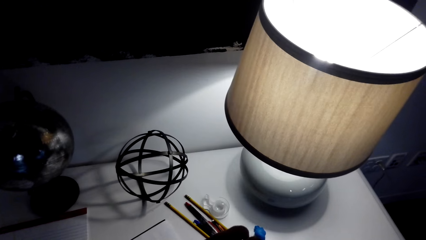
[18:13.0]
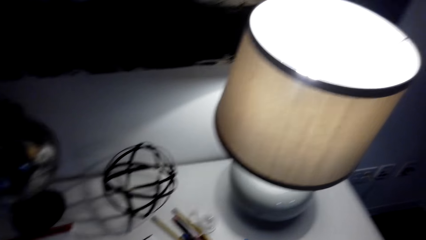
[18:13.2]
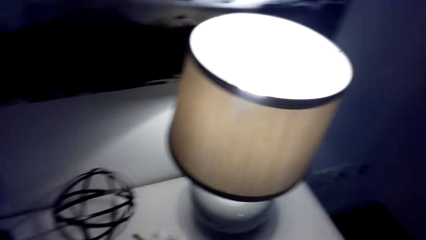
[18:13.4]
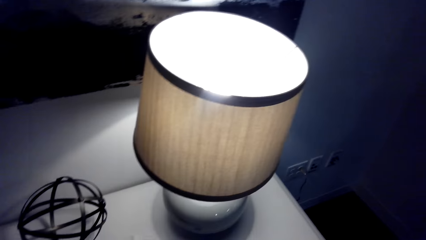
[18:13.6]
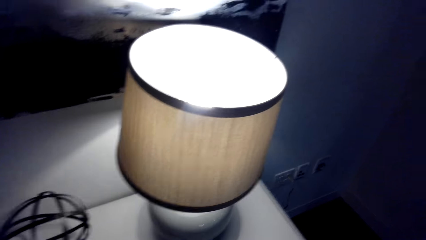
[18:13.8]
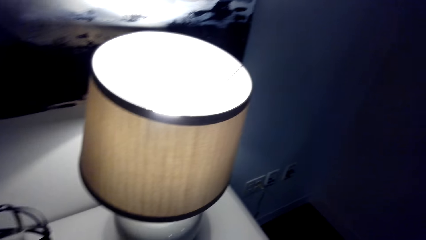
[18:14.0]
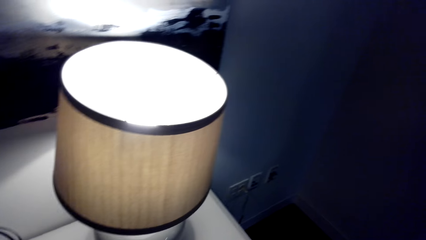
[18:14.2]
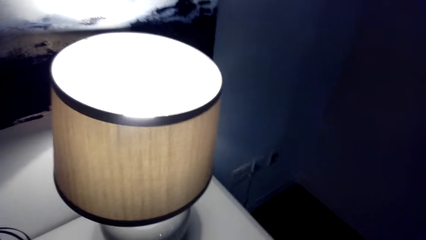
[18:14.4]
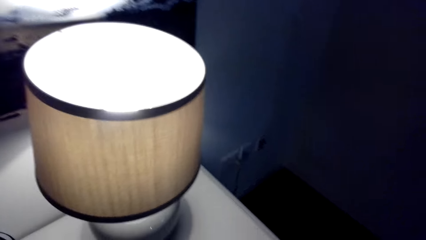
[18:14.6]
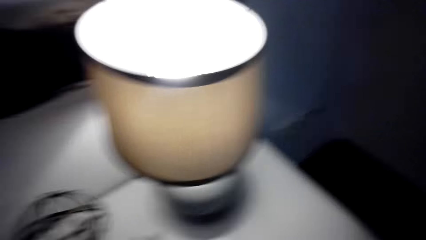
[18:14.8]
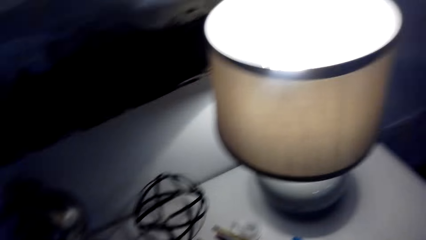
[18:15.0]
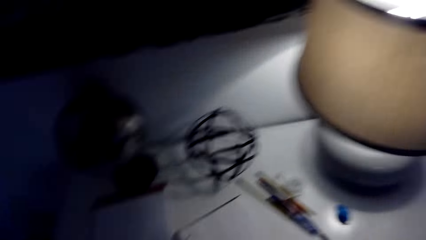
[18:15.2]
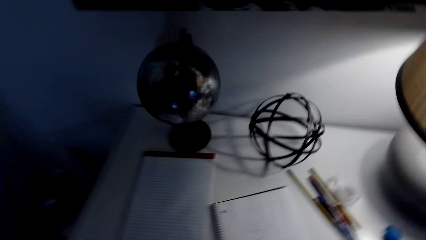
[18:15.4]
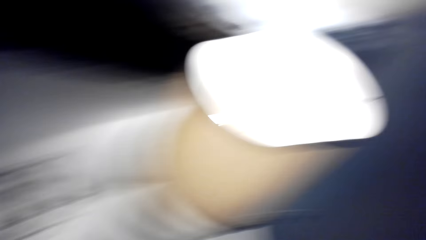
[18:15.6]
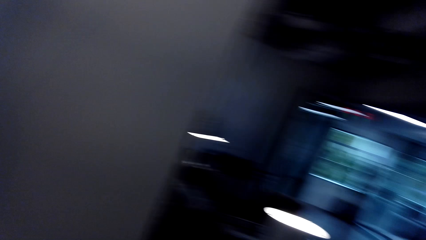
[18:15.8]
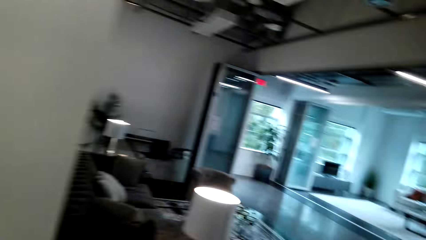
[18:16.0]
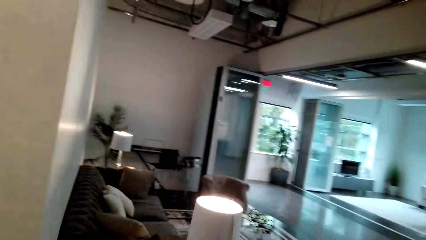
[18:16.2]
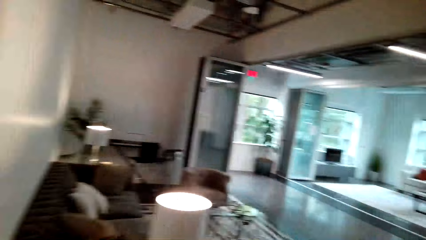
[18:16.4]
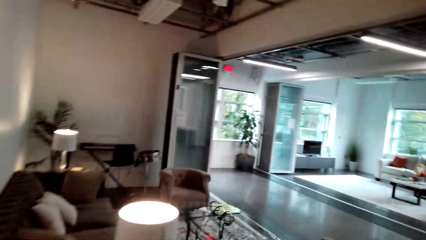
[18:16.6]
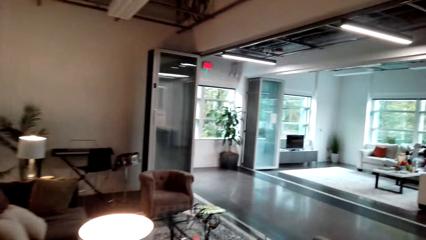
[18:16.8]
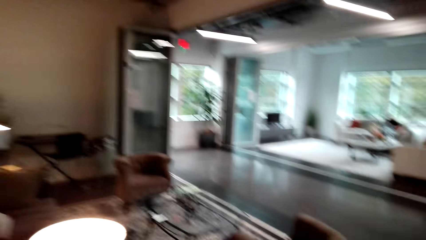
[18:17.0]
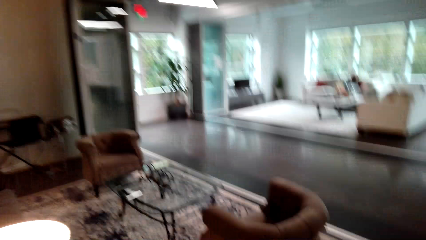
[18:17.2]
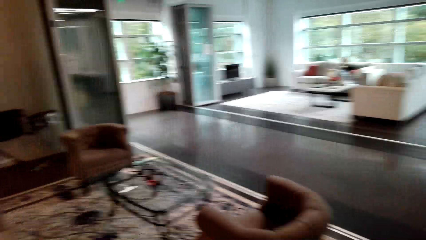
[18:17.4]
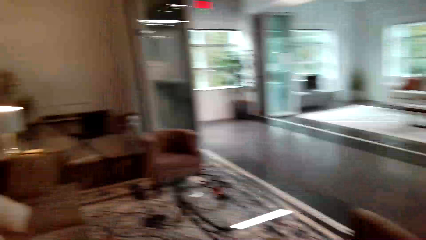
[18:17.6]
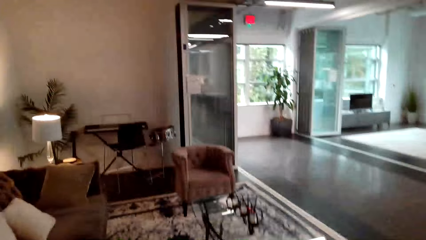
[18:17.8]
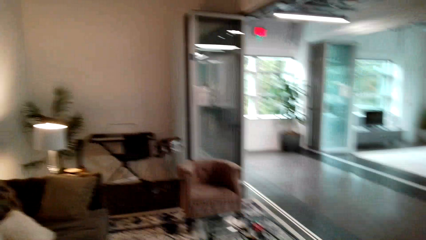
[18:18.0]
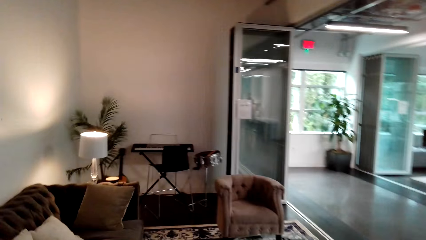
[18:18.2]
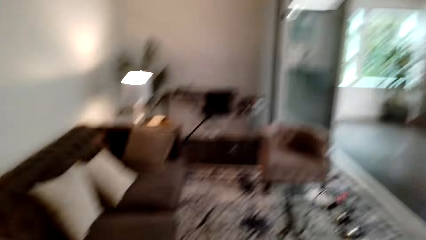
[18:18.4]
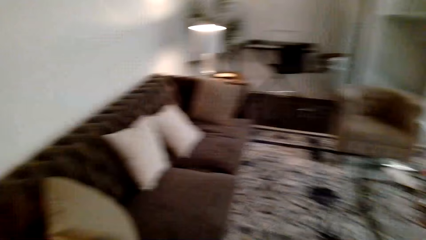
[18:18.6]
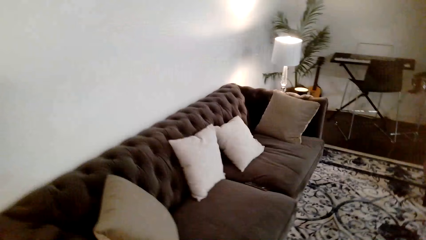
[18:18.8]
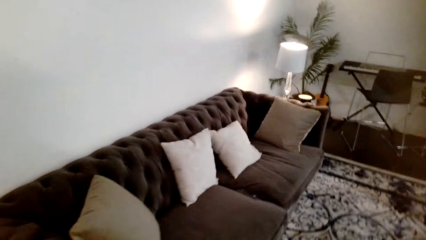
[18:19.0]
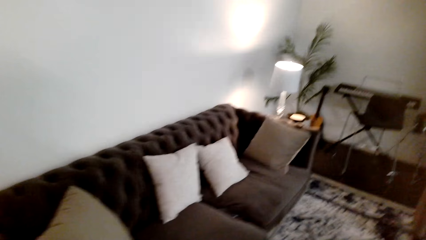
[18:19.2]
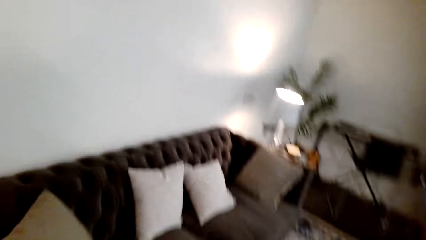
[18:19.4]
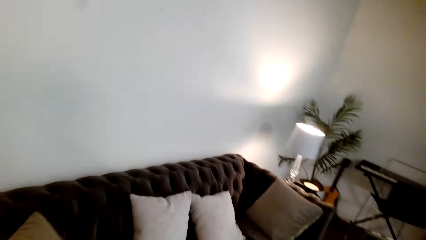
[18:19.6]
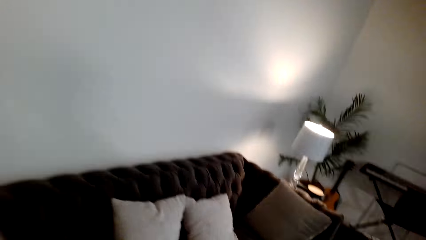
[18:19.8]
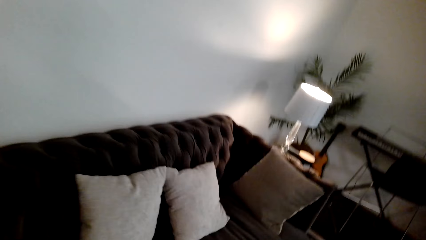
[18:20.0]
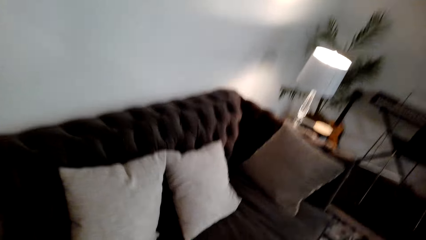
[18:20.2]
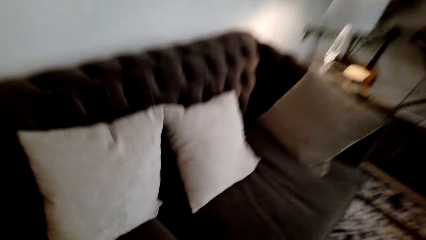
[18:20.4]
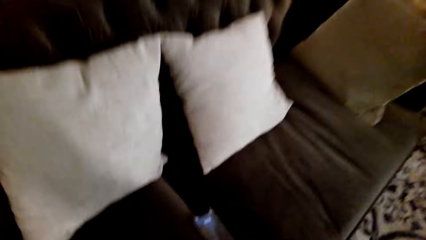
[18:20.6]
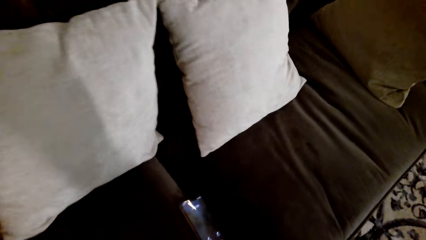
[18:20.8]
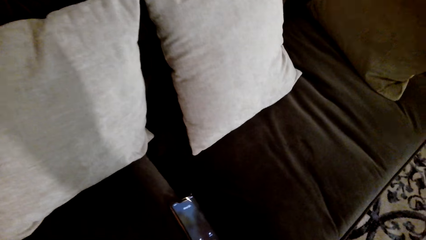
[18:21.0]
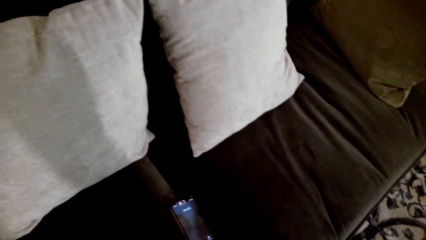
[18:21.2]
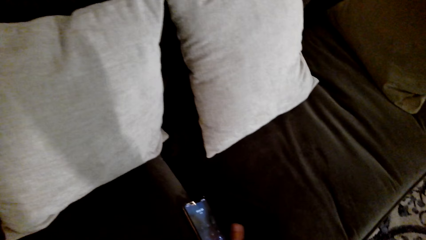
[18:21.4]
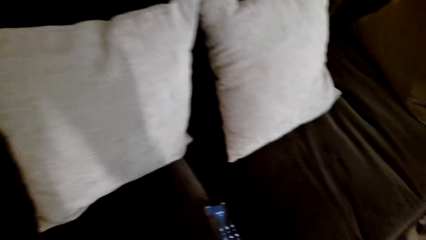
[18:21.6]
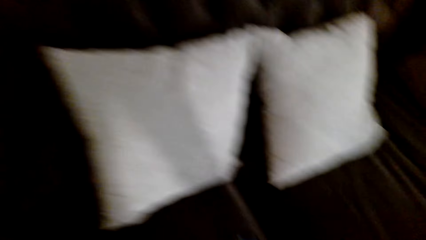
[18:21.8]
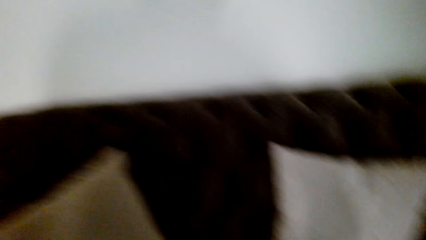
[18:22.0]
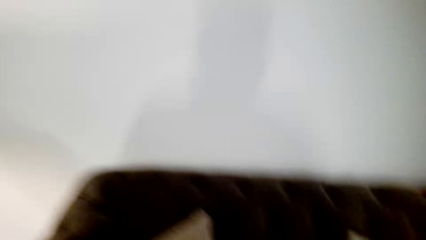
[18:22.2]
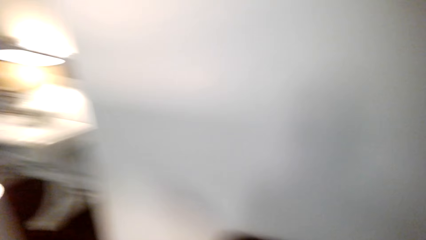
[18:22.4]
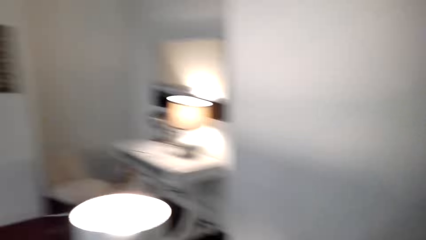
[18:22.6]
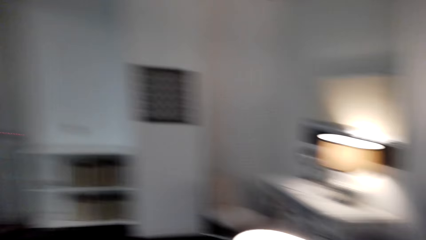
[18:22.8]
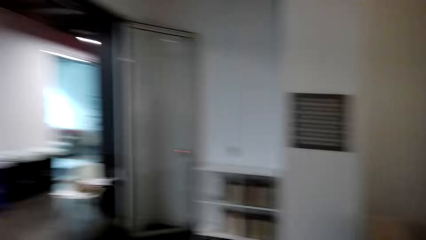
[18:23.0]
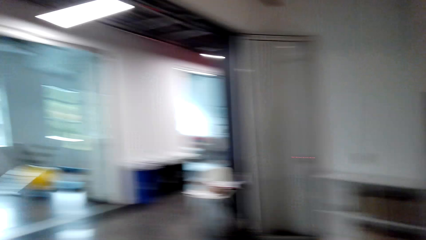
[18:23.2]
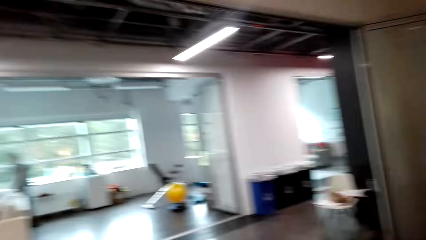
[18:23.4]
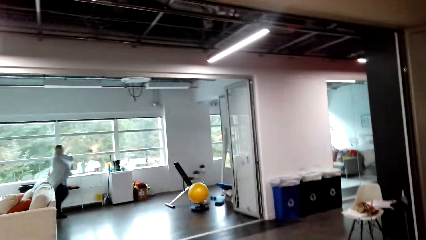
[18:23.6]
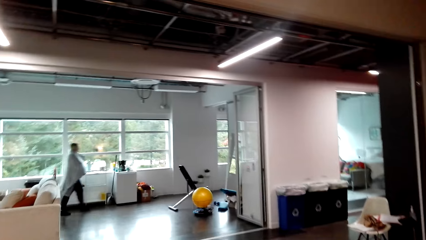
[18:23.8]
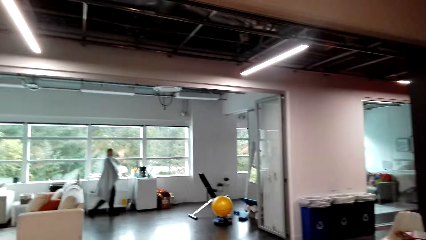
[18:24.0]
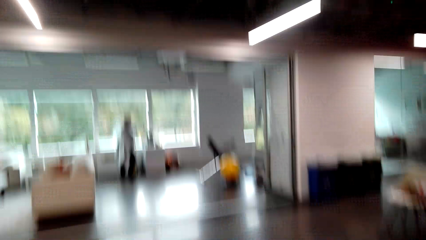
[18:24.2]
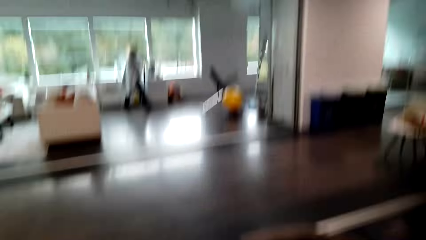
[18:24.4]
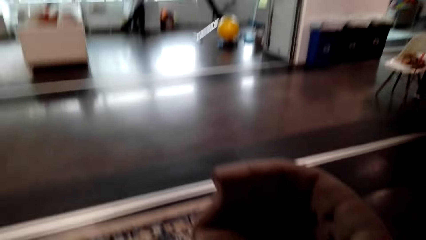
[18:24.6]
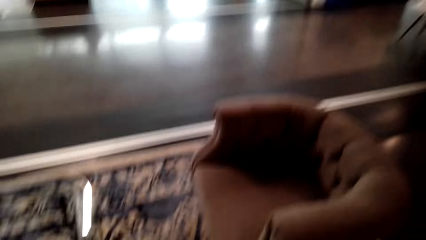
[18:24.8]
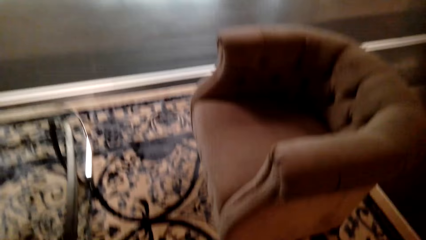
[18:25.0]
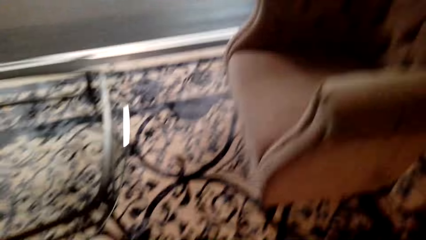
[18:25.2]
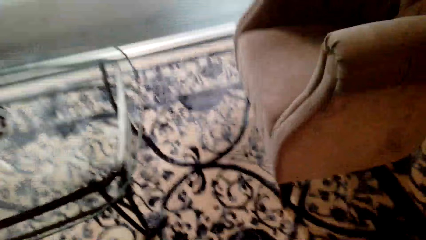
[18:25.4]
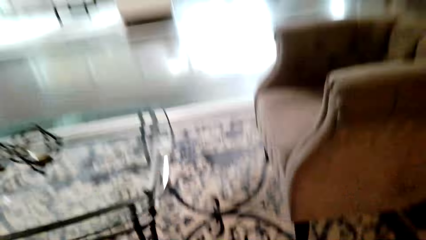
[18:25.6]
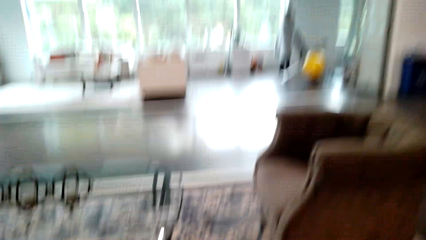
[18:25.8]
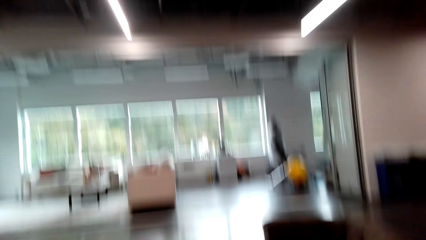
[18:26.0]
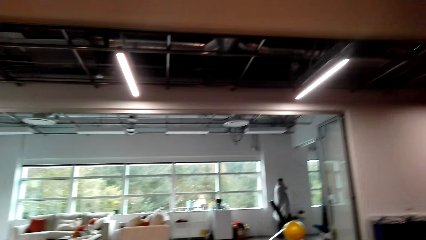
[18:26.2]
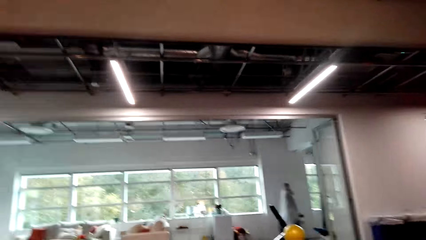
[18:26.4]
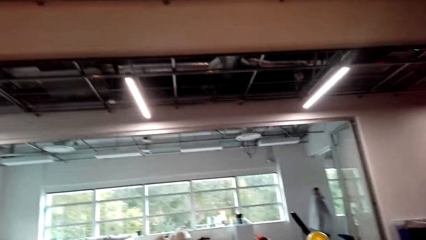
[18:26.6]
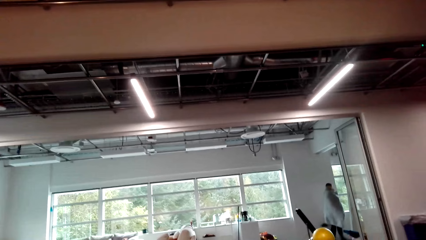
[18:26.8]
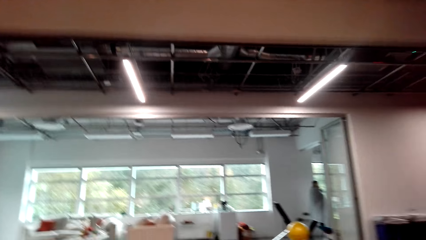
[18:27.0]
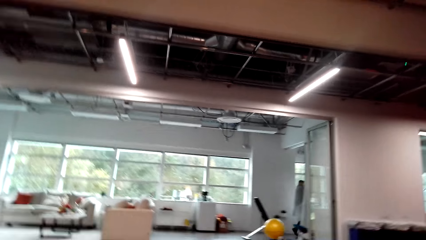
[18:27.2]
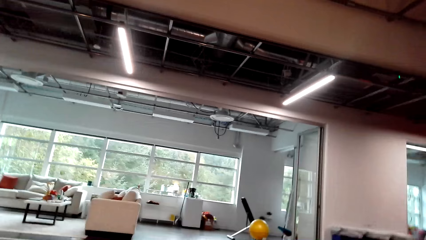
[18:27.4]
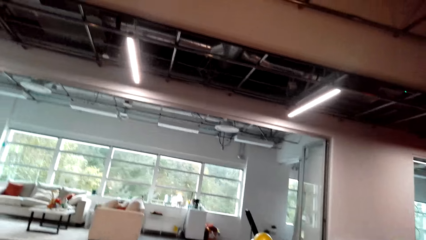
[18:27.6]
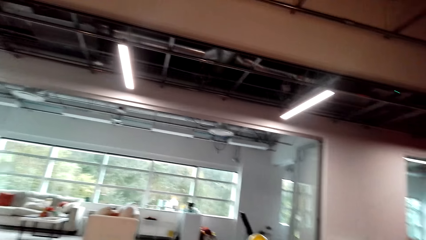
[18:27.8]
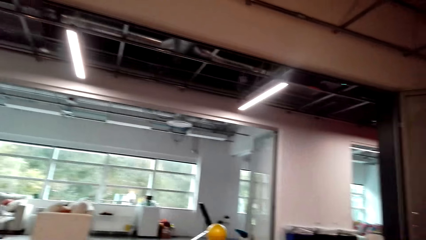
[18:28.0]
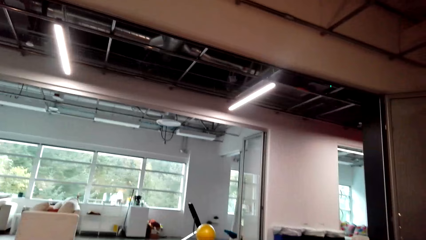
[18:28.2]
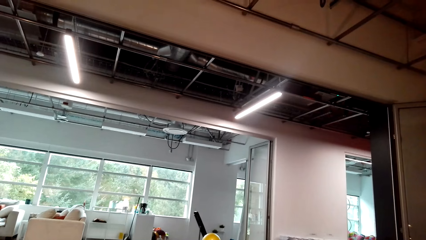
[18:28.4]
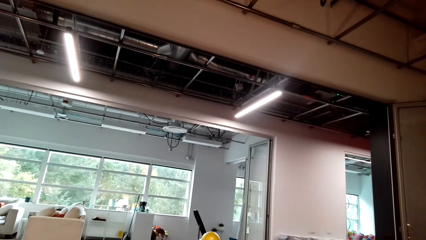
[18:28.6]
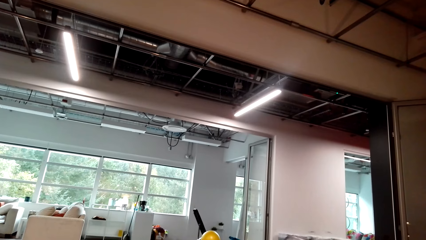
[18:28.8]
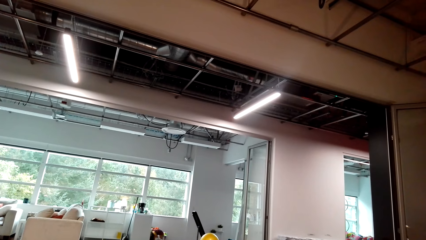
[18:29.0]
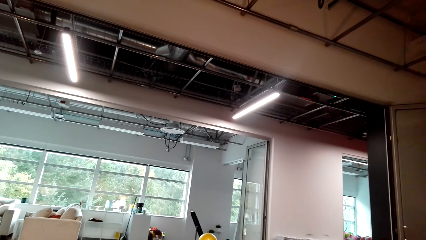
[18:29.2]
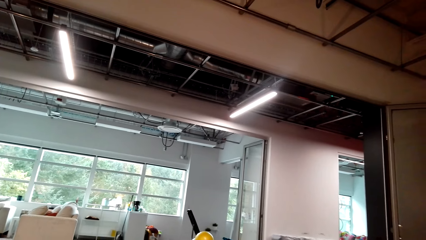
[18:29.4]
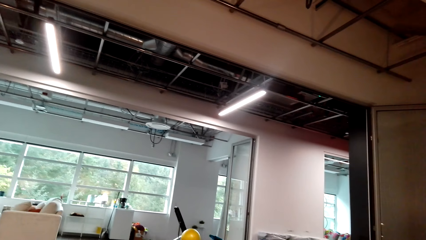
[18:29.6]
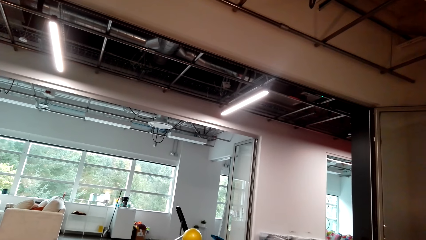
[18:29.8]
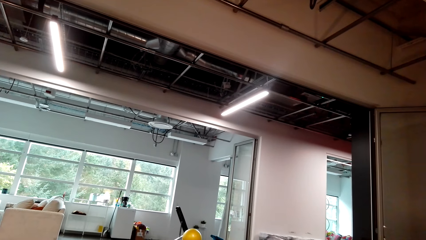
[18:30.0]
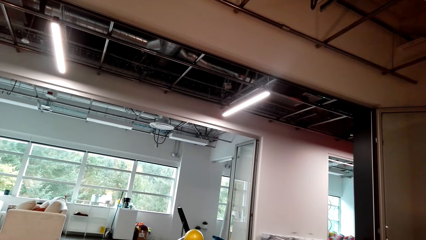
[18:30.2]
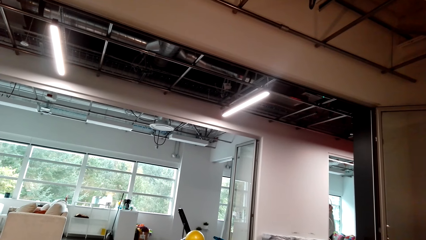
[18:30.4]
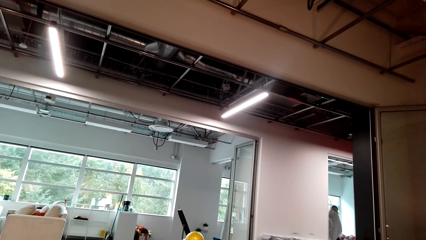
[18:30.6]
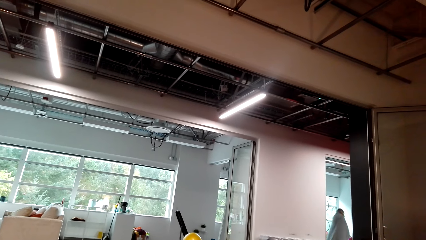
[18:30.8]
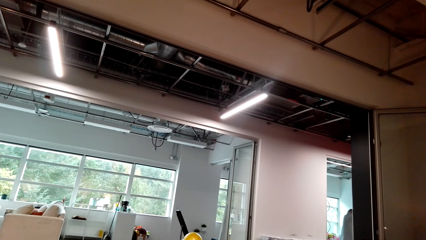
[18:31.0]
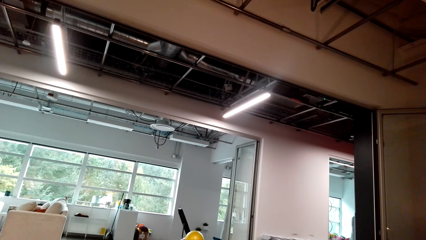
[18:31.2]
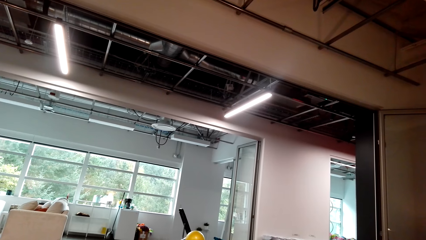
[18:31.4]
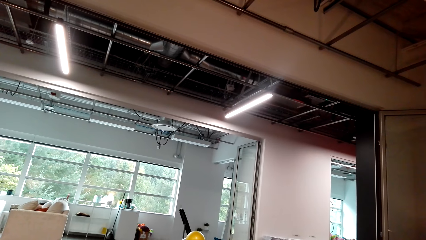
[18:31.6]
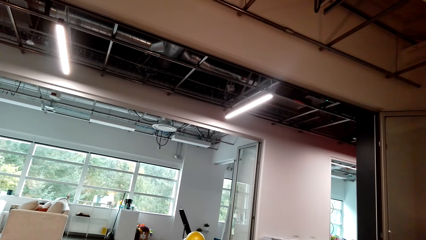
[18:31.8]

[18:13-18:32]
The camera wearer puts the pen on the table. They walk in the house. A woman walks out from the room. The woman interacts with the camera wearer. The camera wearer walks the room.
